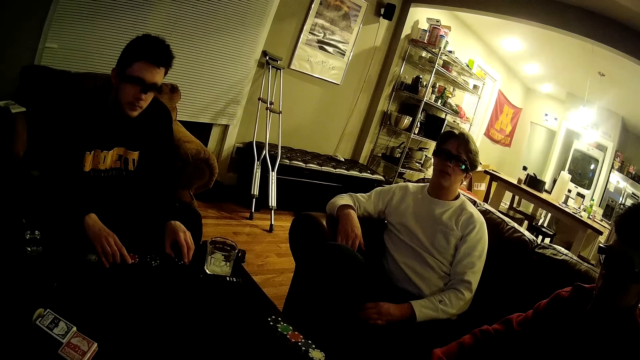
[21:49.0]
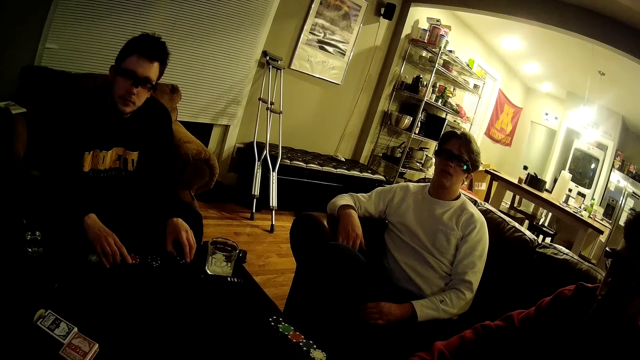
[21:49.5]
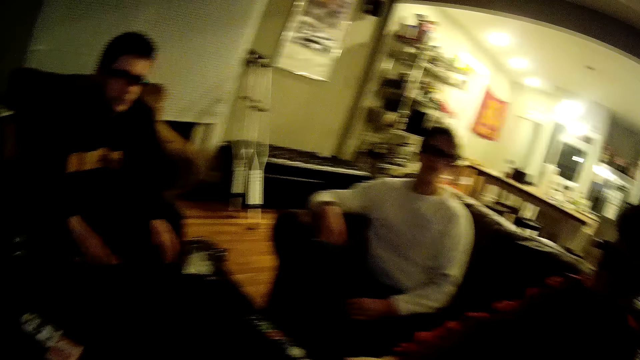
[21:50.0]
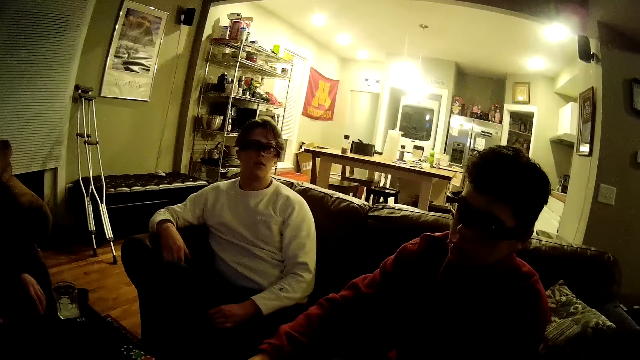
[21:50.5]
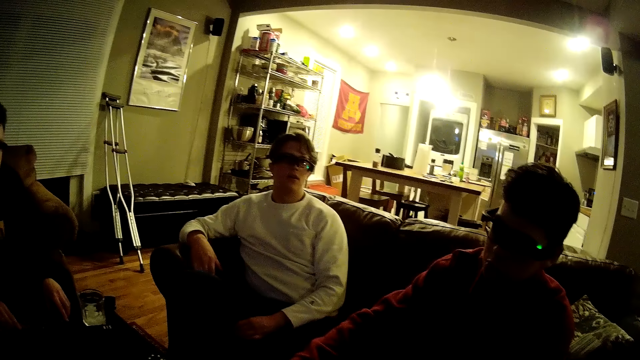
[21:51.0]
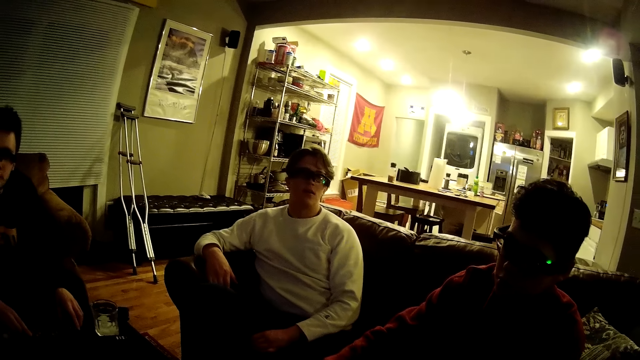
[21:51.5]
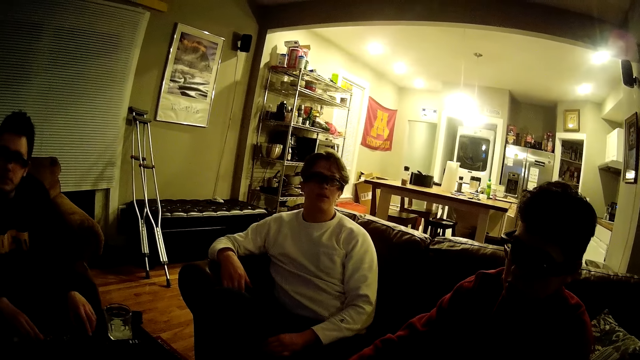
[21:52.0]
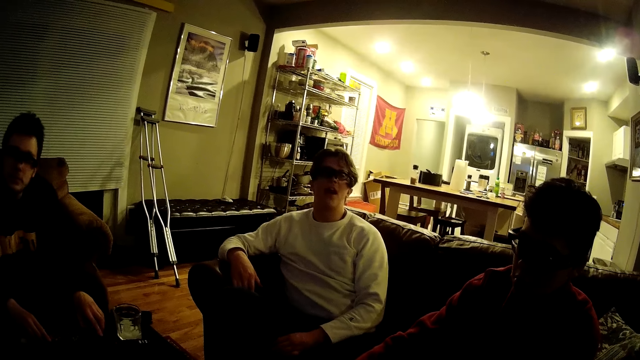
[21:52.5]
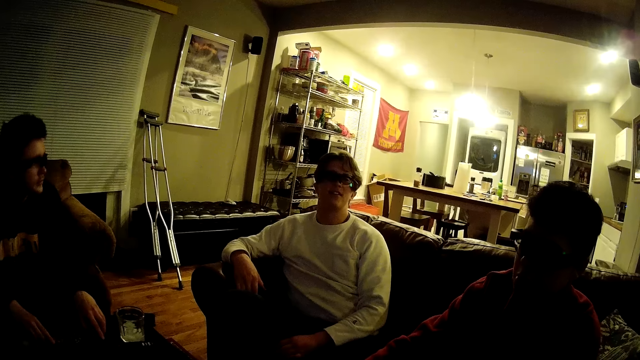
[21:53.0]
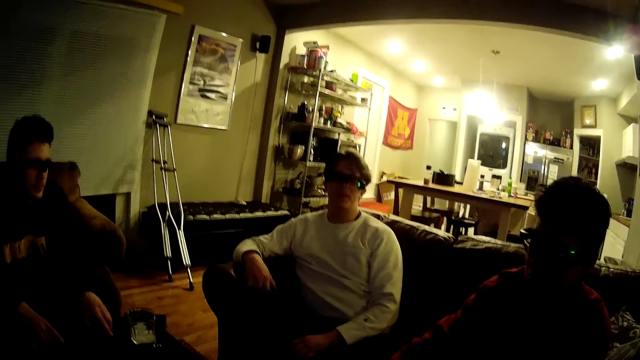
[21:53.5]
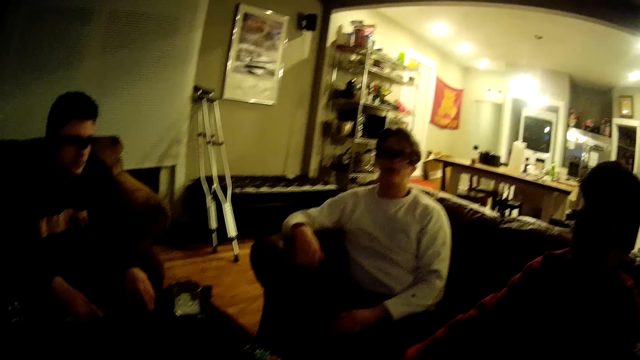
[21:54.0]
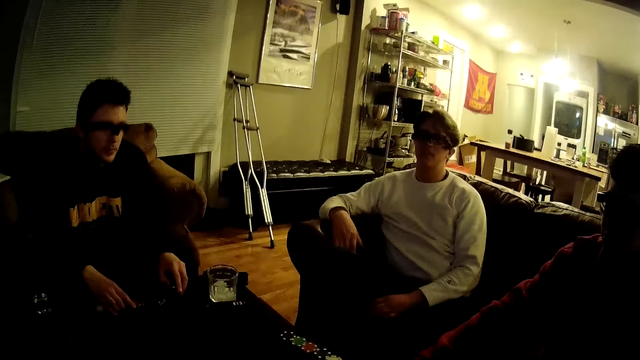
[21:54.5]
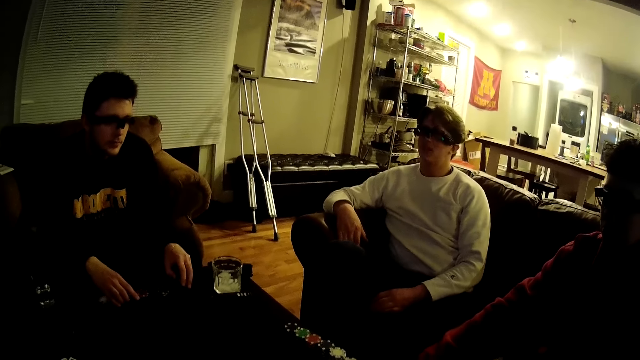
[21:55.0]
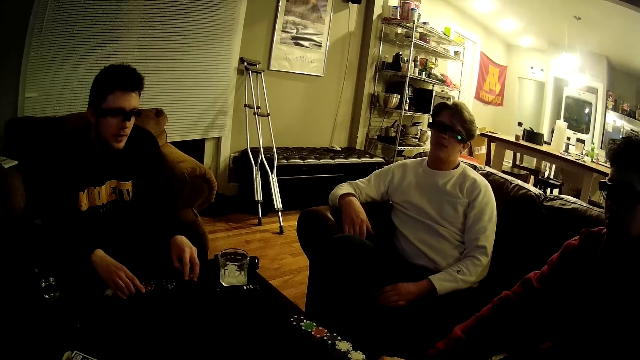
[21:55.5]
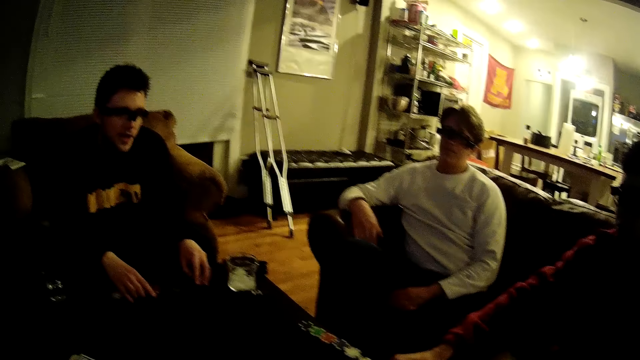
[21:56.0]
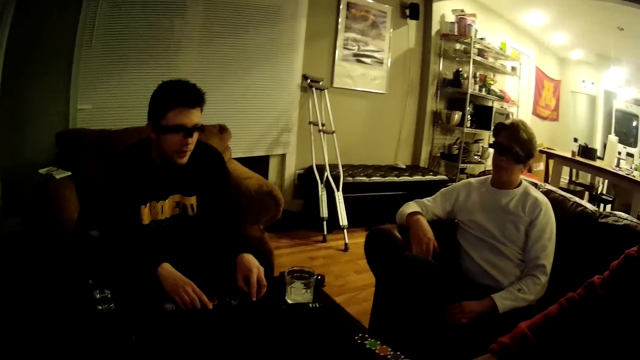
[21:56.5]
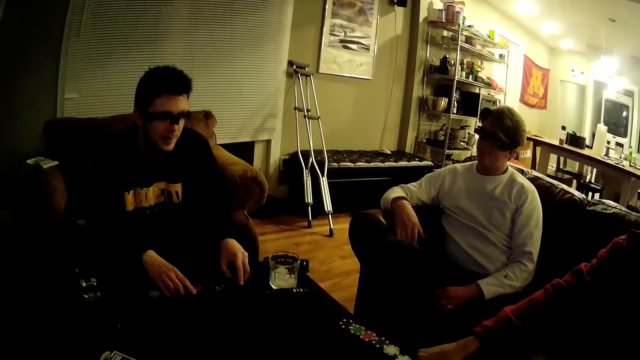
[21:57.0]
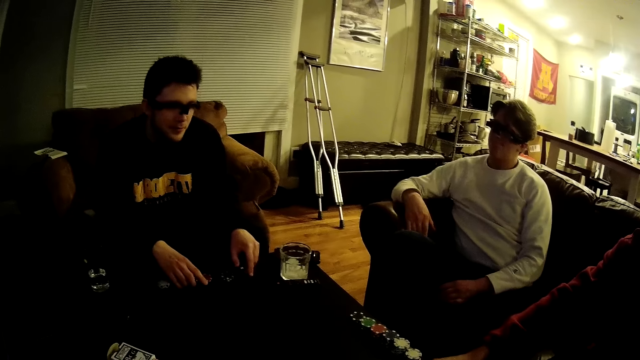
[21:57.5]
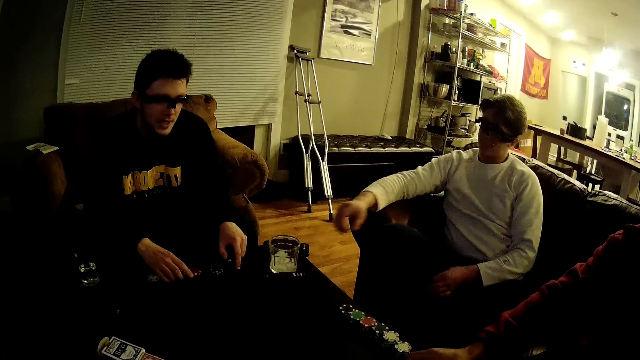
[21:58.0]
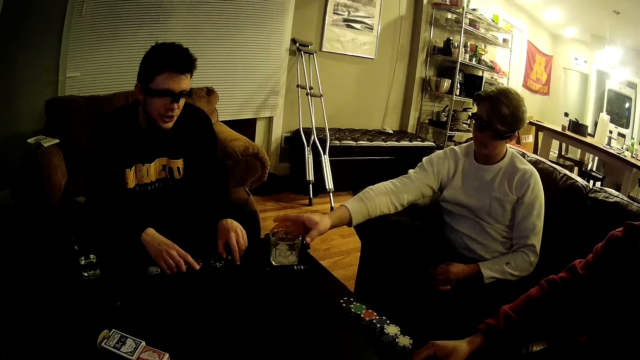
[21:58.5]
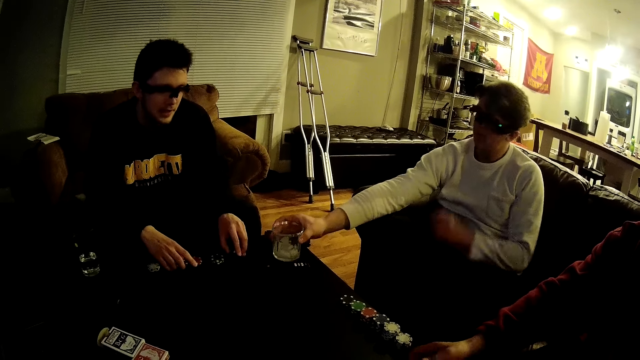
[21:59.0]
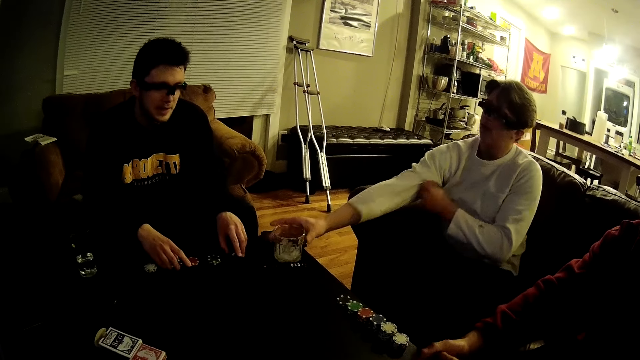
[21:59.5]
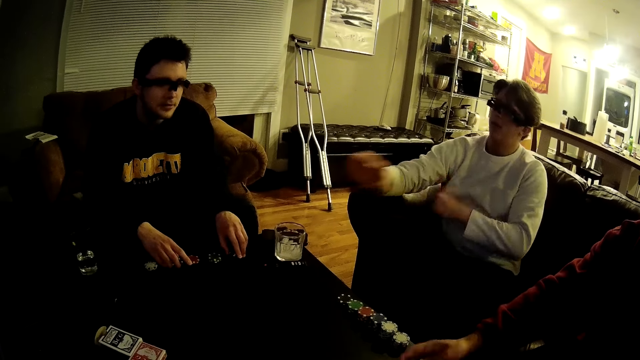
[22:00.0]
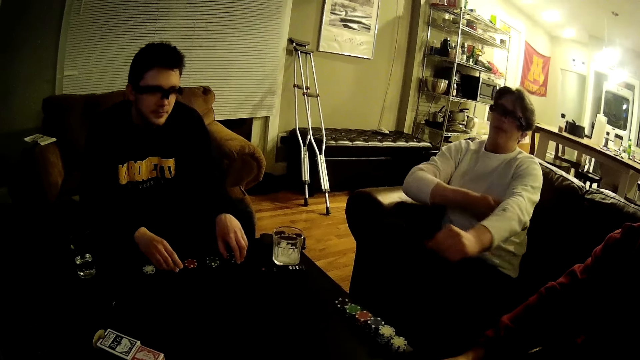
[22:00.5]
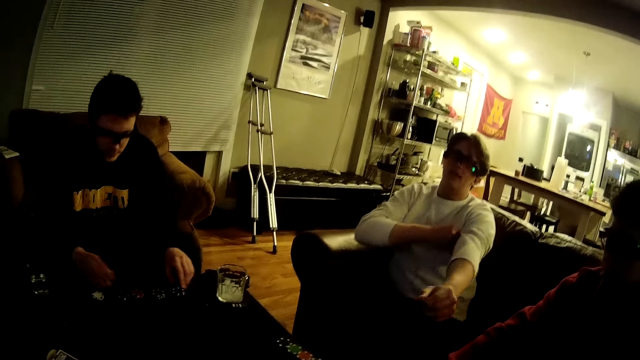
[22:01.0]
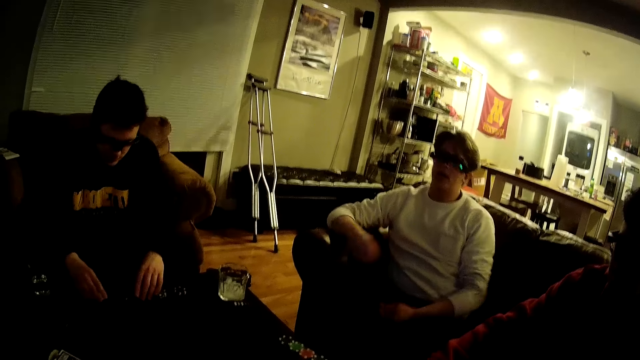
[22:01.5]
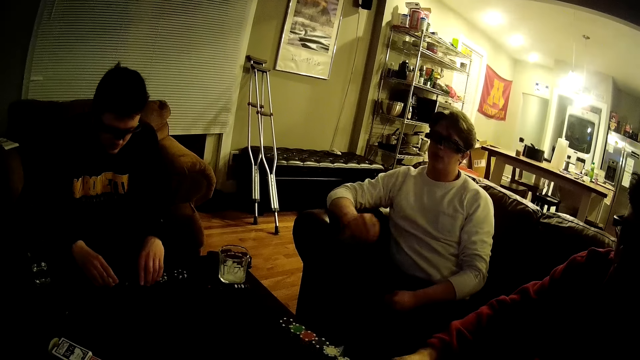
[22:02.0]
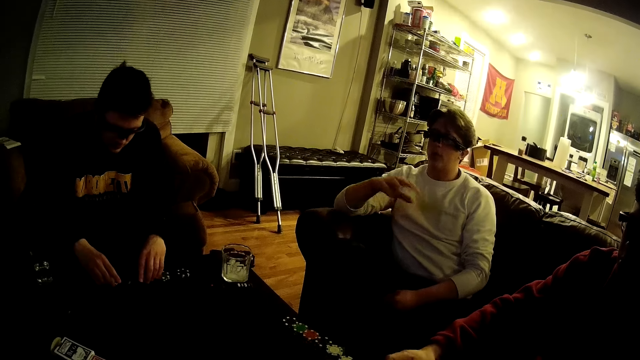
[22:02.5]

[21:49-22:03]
The camera wearer looks around. They dialogue with a man. The man lifts up a glass of juice on the table with his right hand. The man drops the glass of juice on the table.

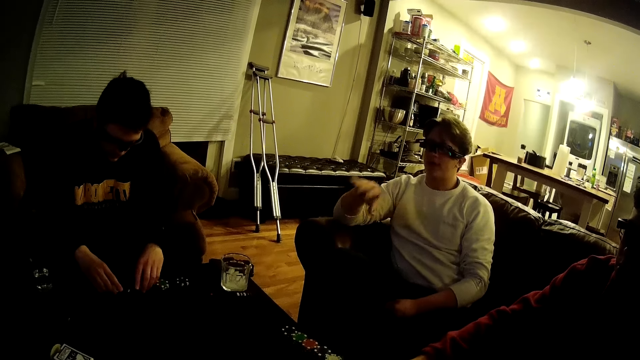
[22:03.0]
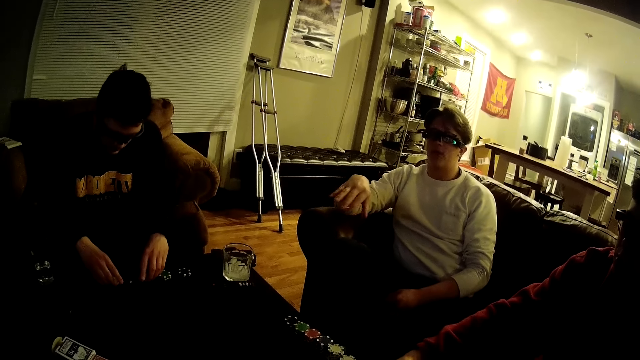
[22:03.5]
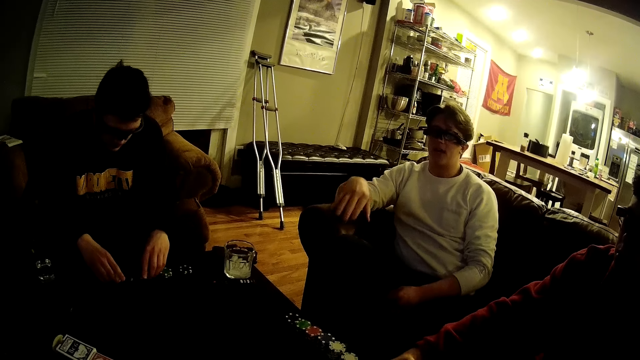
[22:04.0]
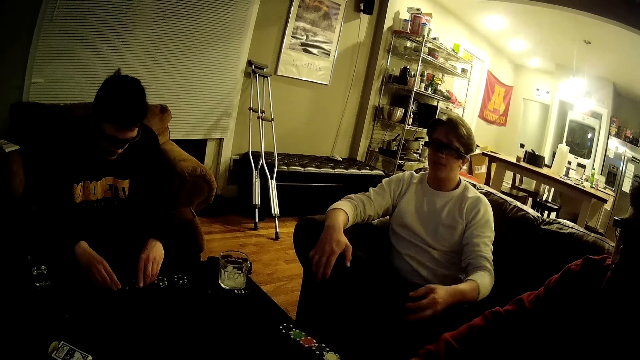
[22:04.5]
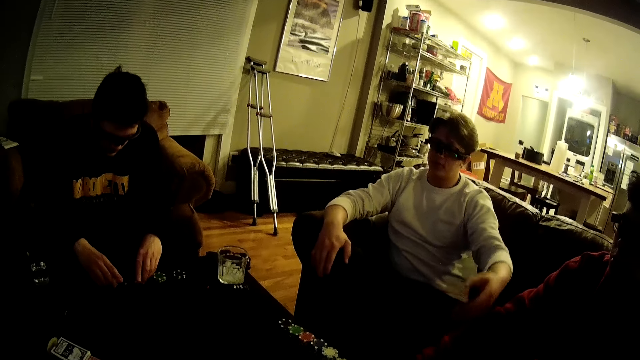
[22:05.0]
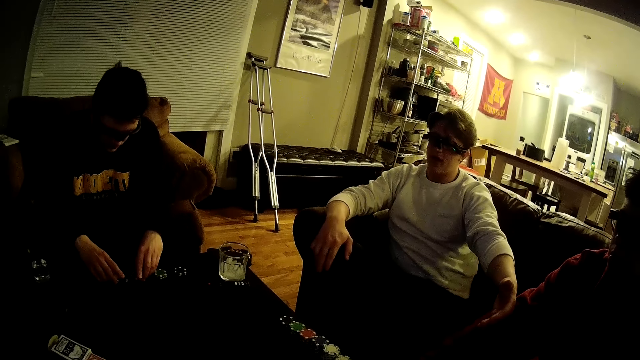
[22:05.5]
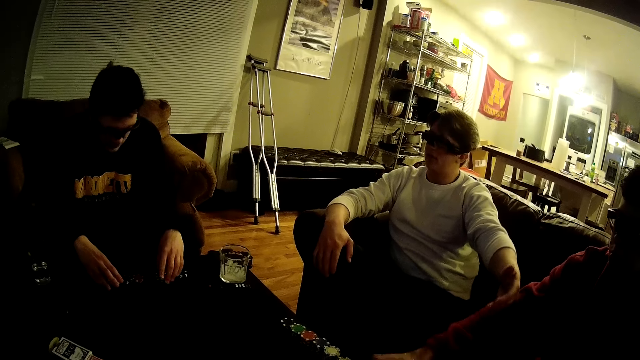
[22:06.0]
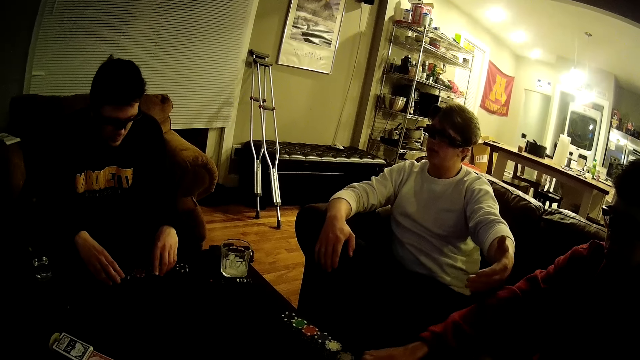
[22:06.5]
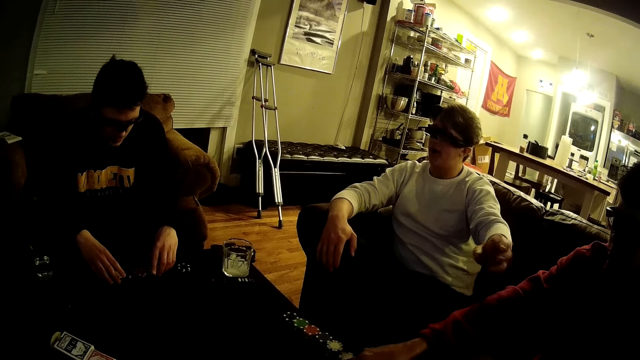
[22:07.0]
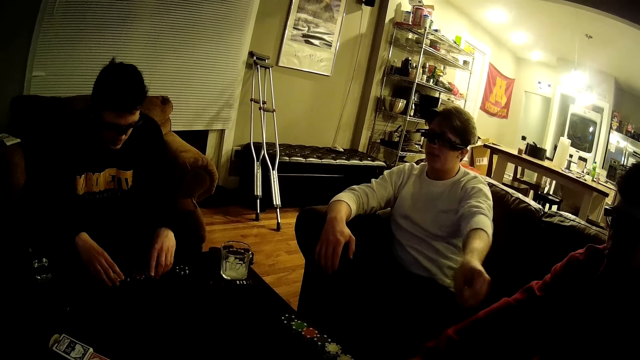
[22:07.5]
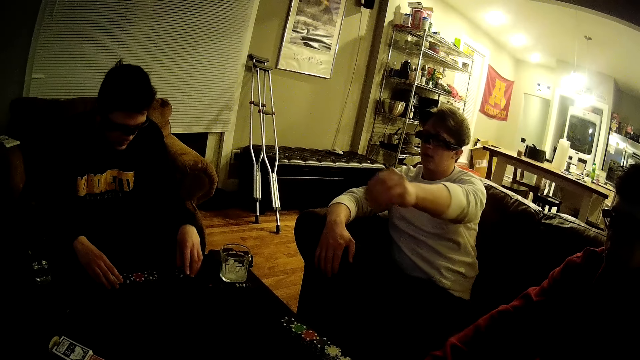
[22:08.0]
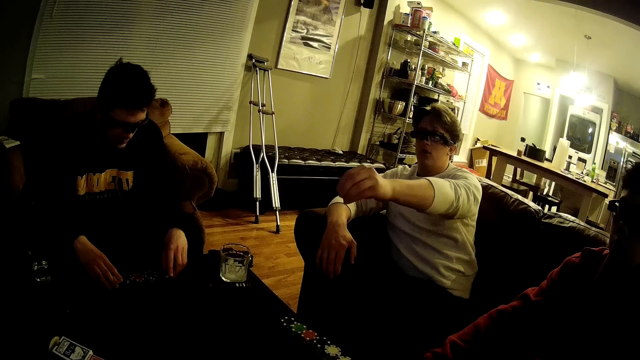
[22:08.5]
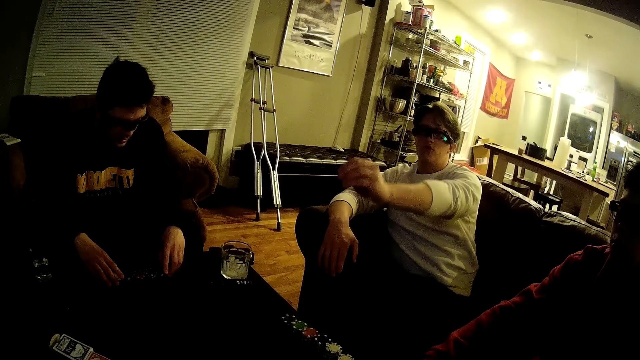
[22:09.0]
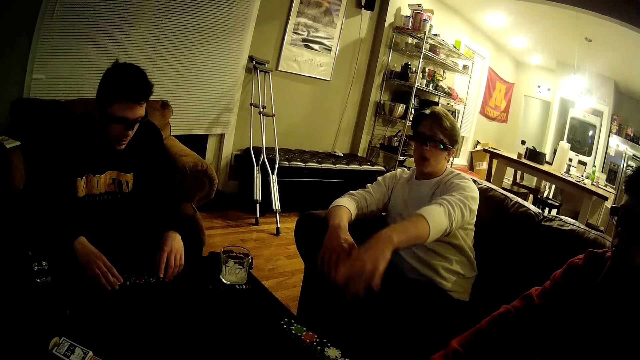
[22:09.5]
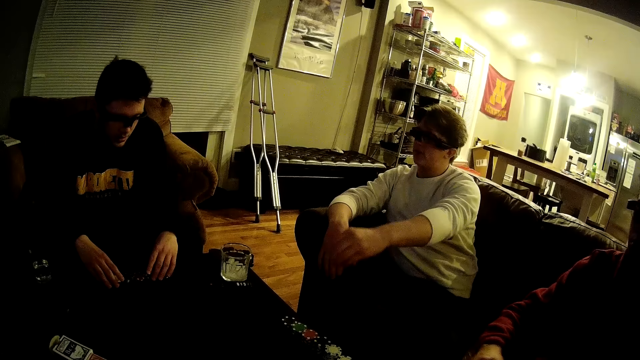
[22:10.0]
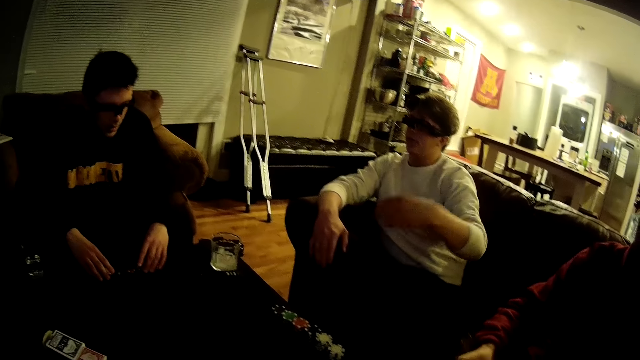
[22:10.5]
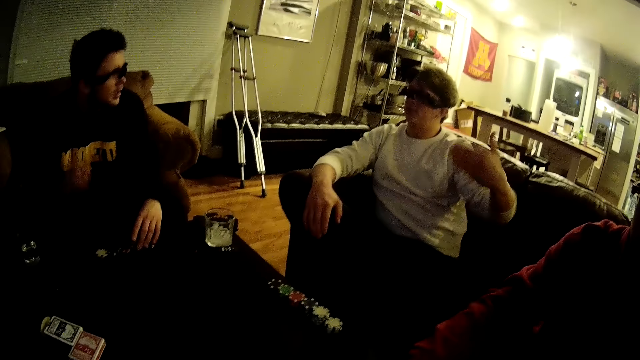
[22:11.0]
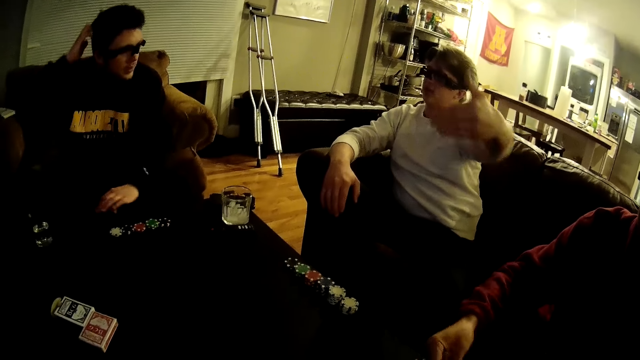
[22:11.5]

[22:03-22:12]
A man touches the hand of another man with his left hand.
